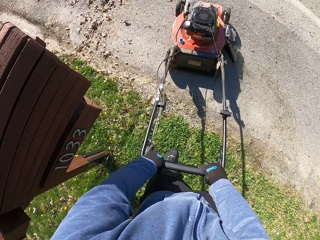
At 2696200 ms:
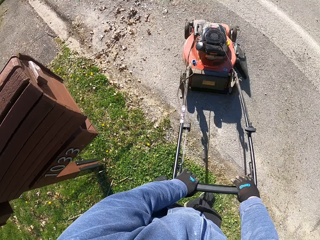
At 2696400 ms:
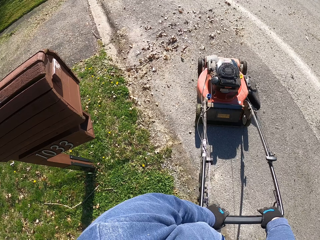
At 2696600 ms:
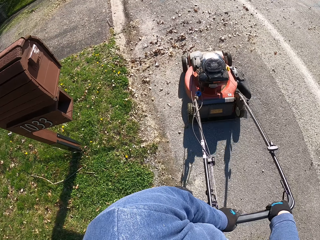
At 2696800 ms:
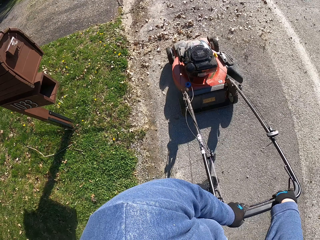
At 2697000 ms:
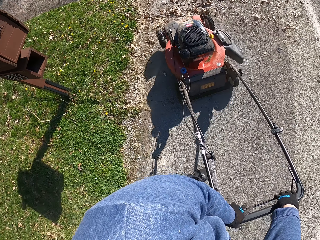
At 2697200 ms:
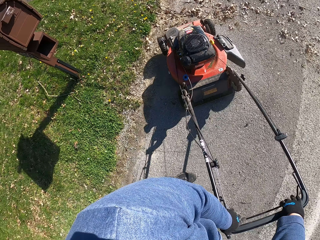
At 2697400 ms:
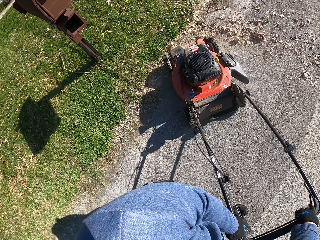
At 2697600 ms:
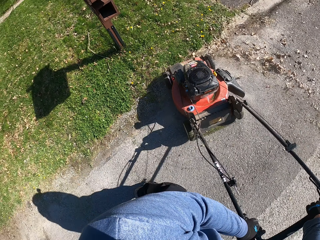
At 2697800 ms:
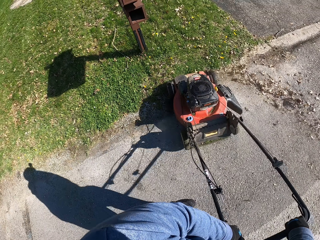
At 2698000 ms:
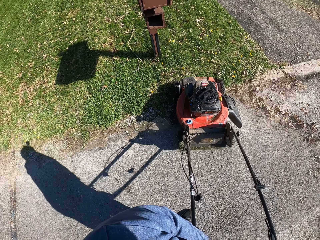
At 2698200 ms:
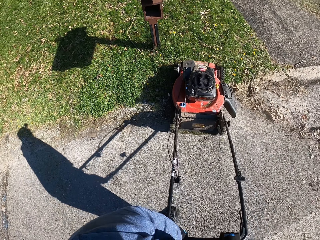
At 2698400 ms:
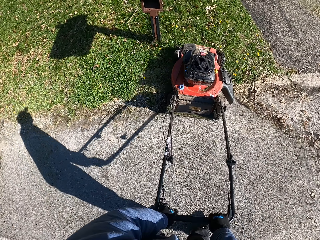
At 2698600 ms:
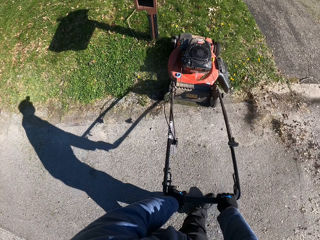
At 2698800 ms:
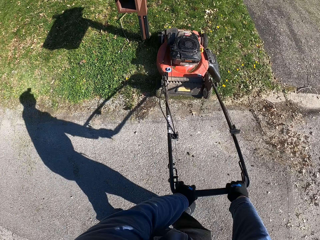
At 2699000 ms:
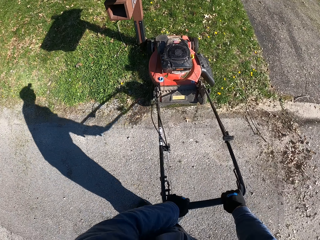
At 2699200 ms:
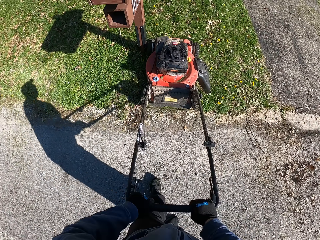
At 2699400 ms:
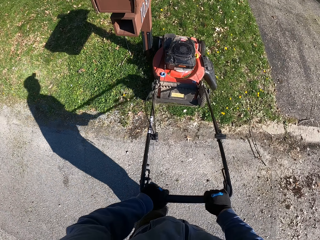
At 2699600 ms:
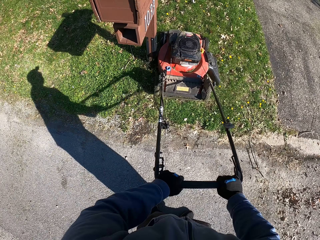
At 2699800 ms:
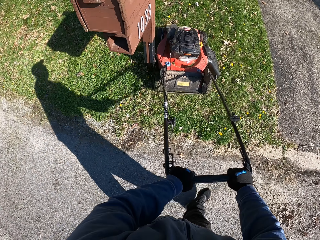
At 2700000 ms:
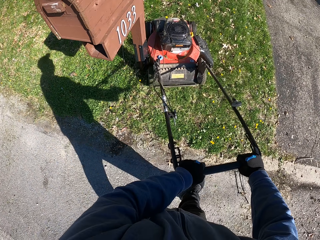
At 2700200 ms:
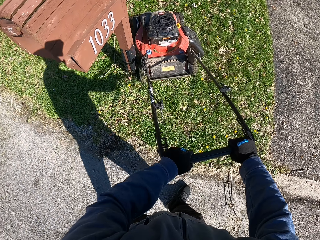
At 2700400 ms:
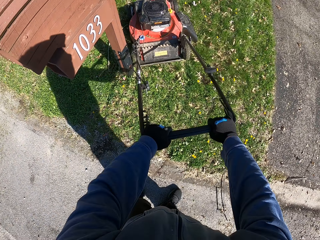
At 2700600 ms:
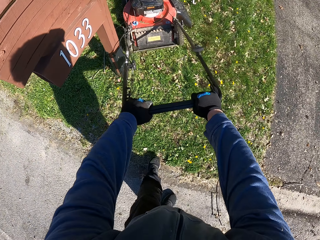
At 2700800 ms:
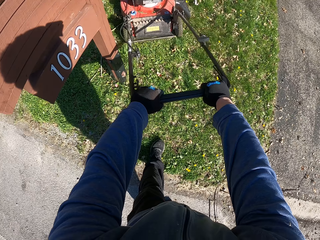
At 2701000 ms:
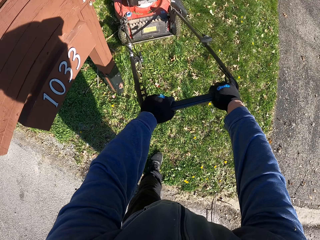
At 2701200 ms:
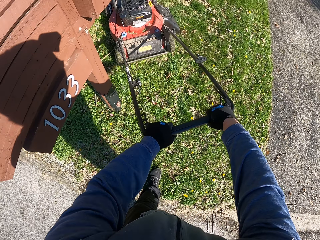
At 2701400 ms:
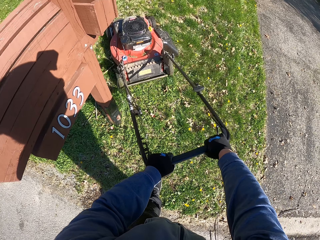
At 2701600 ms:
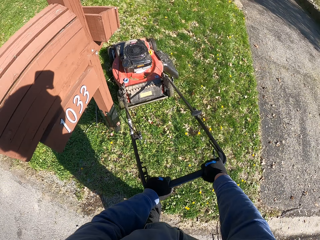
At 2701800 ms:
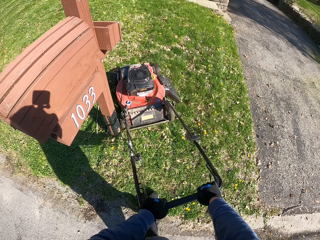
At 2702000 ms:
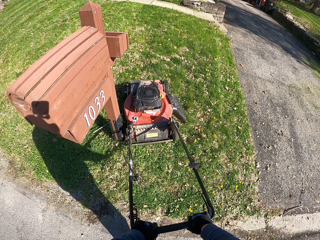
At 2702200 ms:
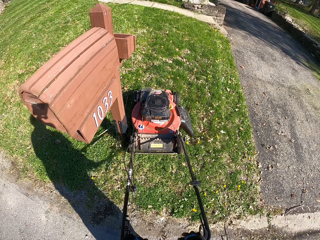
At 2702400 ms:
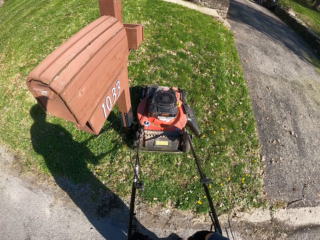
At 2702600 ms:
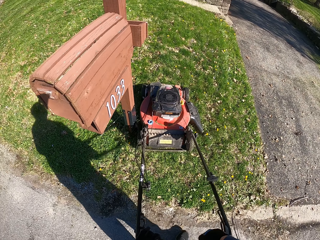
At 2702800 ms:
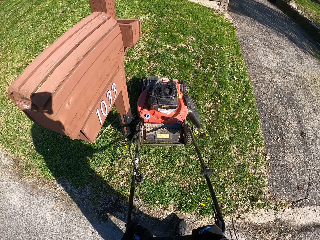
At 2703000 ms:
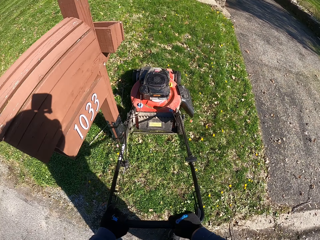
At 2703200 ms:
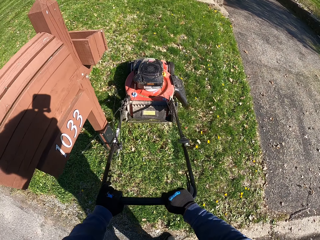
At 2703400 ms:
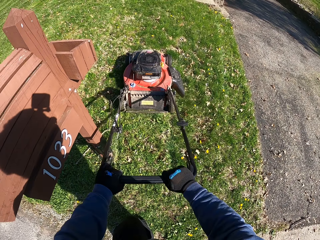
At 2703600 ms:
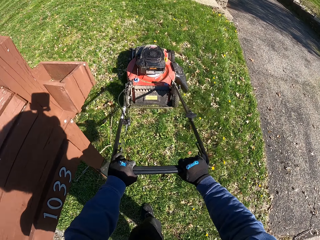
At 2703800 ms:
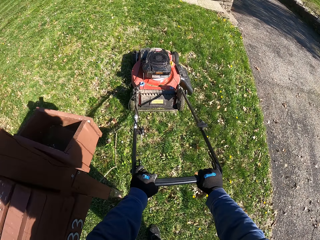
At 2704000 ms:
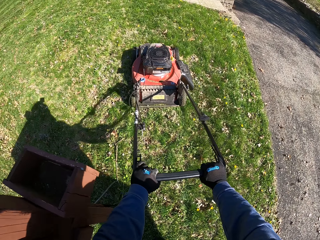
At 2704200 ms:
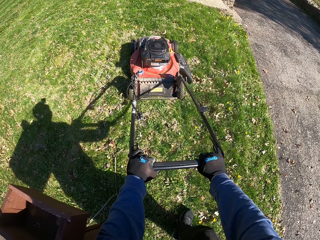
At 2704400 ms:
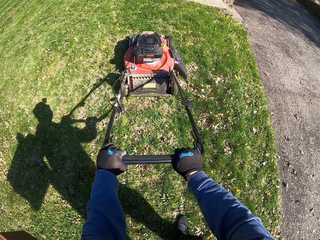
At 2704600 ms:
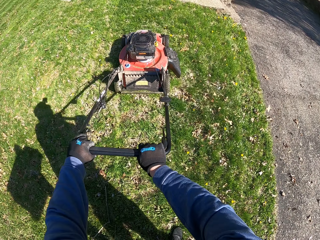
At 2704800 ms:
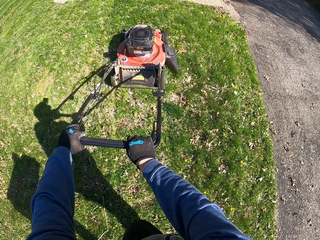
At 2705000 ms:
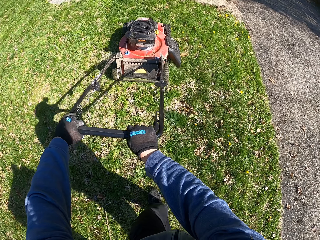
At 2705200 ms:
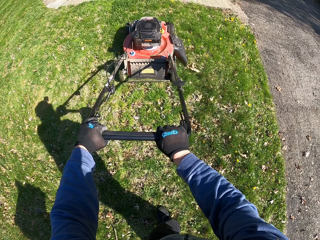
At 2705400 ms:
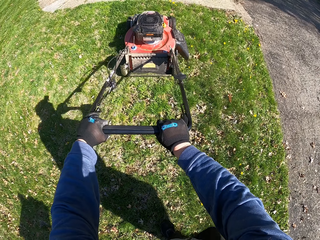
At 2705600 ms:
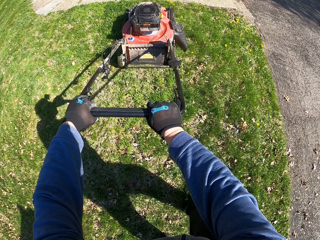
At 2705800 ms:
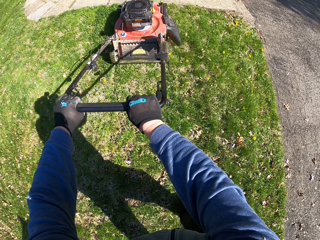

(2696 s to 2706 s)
The camera wearer makes a U-turn with the lawn mower. They cut grasses with the lawn mower, mow grasses with the lawn mower, and hold the lawn mower with both hands.

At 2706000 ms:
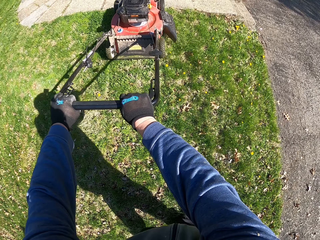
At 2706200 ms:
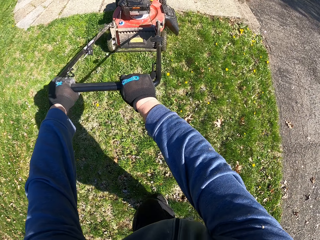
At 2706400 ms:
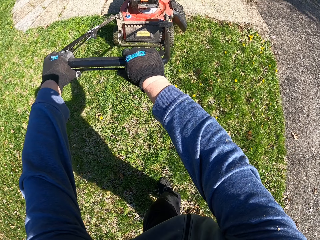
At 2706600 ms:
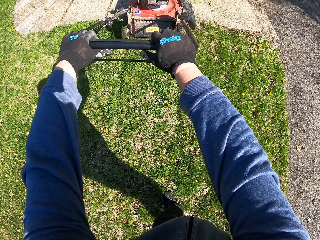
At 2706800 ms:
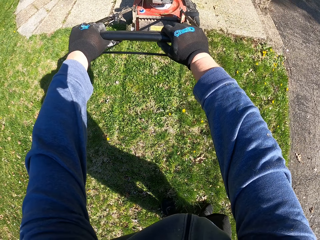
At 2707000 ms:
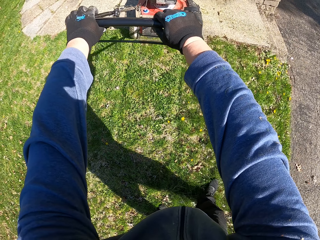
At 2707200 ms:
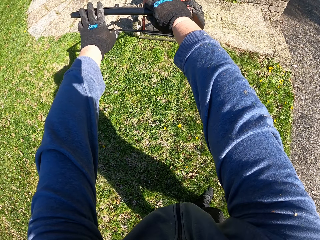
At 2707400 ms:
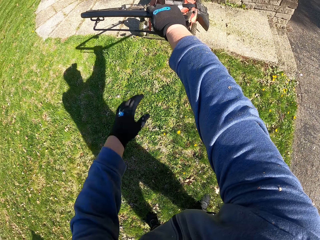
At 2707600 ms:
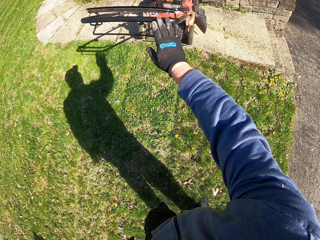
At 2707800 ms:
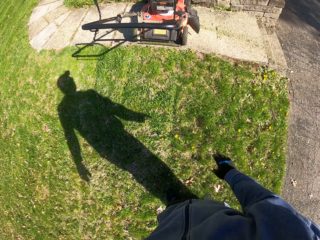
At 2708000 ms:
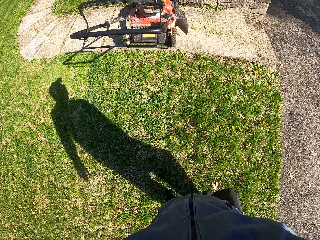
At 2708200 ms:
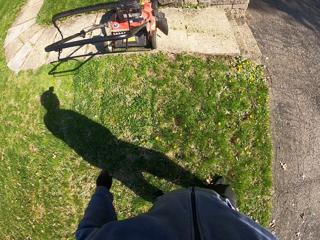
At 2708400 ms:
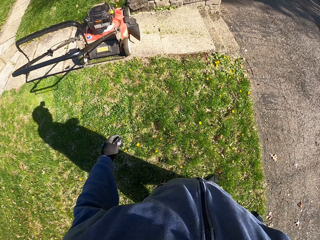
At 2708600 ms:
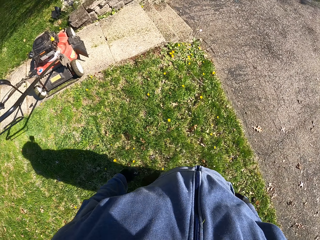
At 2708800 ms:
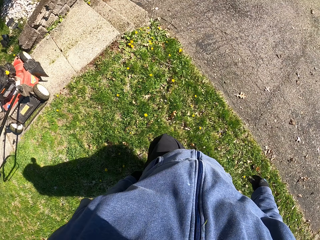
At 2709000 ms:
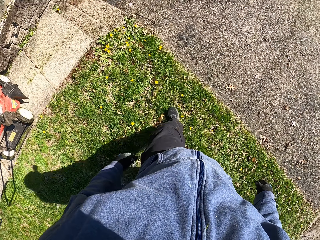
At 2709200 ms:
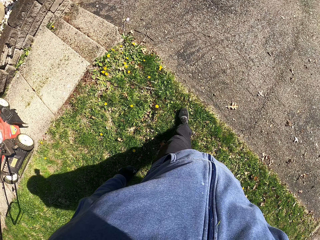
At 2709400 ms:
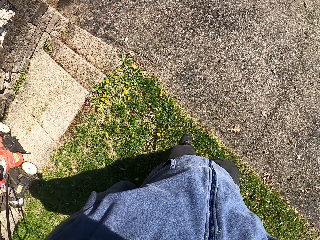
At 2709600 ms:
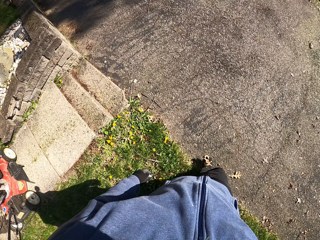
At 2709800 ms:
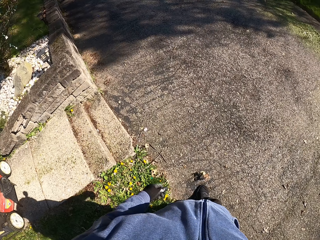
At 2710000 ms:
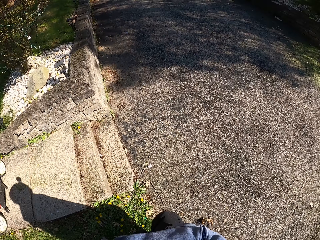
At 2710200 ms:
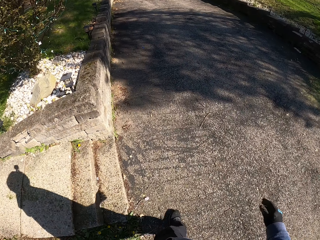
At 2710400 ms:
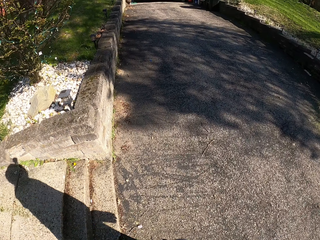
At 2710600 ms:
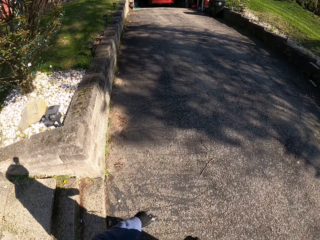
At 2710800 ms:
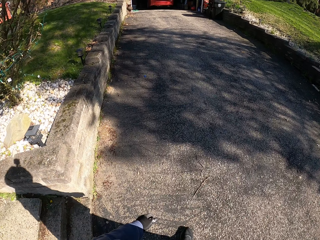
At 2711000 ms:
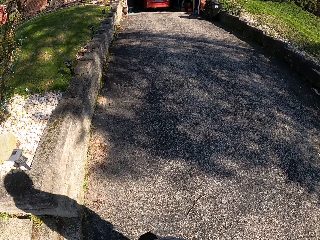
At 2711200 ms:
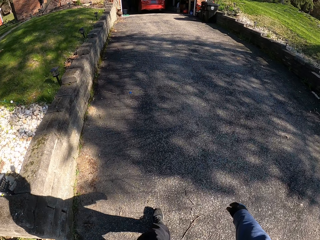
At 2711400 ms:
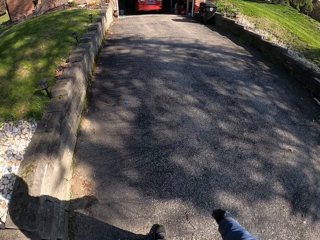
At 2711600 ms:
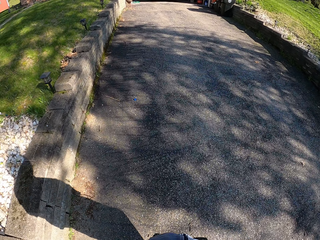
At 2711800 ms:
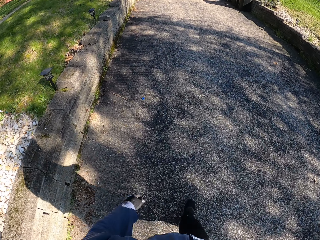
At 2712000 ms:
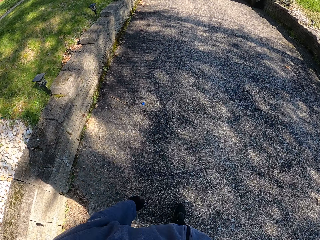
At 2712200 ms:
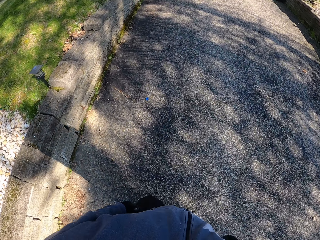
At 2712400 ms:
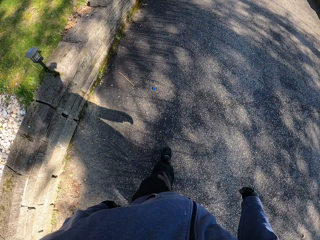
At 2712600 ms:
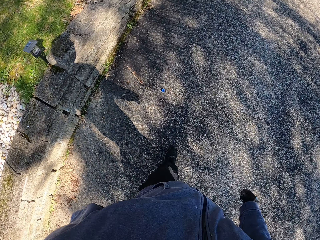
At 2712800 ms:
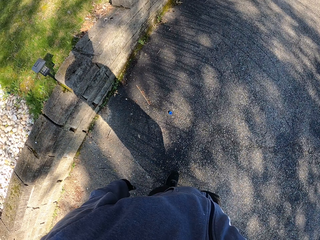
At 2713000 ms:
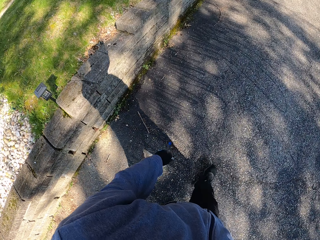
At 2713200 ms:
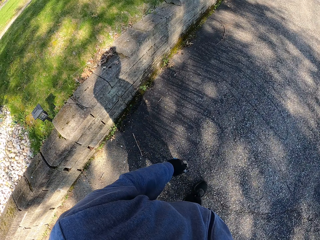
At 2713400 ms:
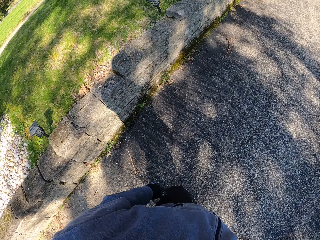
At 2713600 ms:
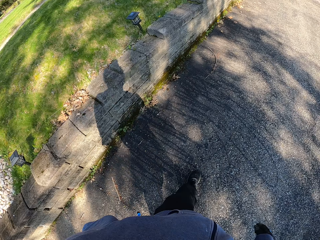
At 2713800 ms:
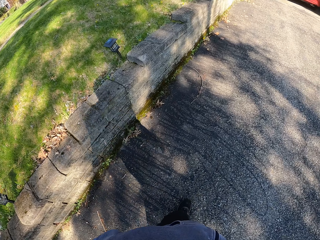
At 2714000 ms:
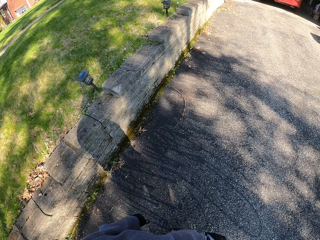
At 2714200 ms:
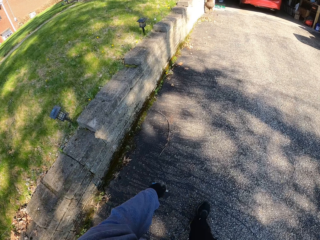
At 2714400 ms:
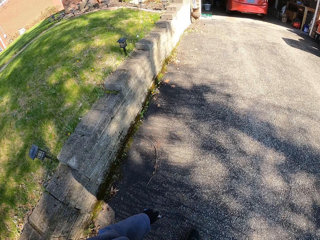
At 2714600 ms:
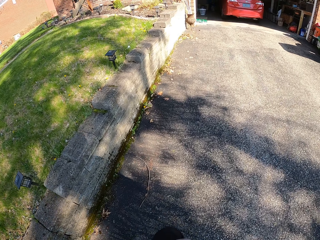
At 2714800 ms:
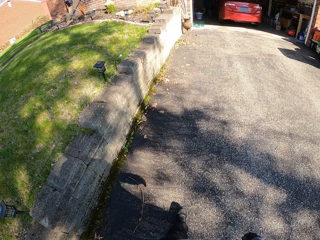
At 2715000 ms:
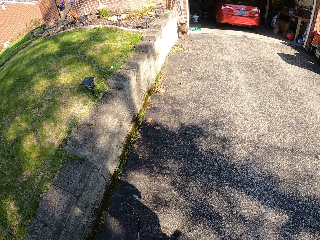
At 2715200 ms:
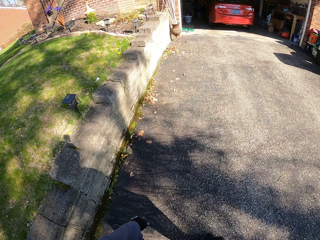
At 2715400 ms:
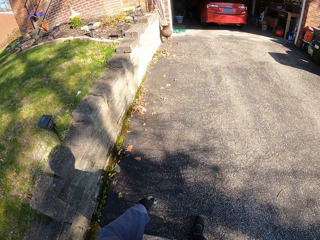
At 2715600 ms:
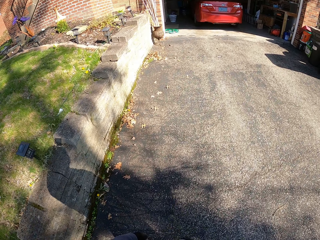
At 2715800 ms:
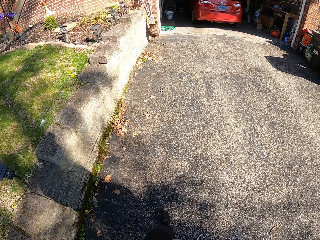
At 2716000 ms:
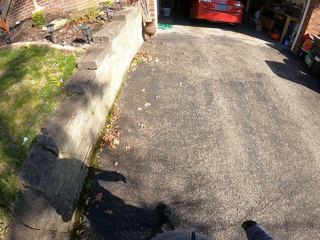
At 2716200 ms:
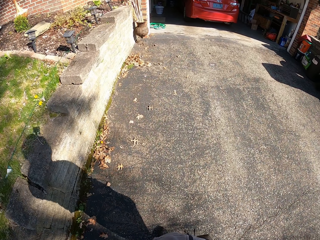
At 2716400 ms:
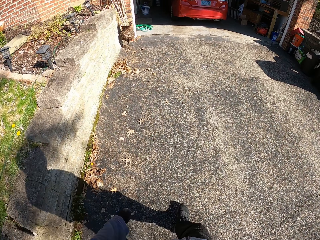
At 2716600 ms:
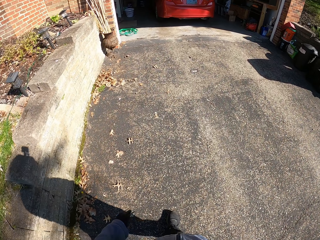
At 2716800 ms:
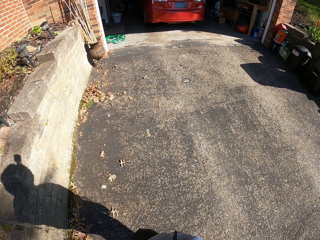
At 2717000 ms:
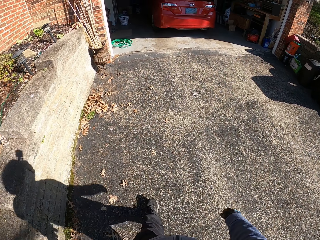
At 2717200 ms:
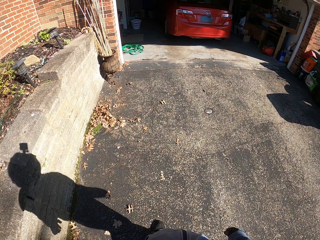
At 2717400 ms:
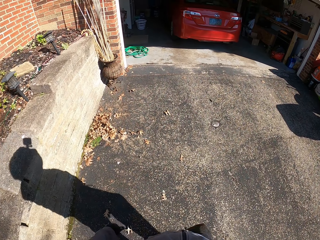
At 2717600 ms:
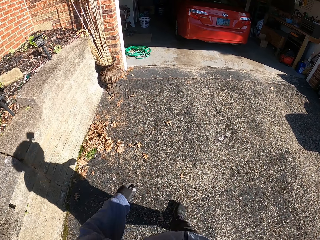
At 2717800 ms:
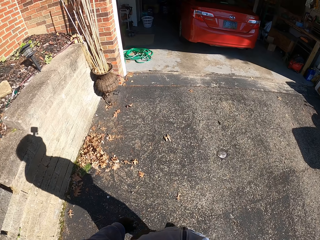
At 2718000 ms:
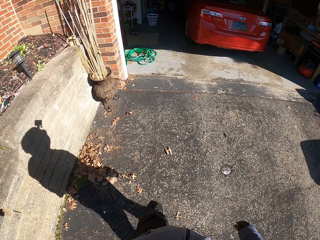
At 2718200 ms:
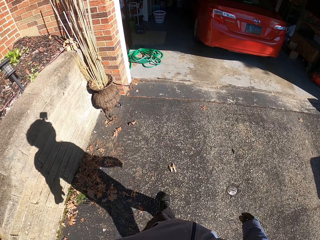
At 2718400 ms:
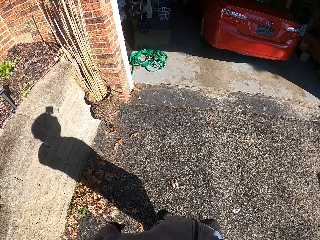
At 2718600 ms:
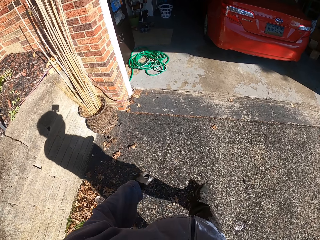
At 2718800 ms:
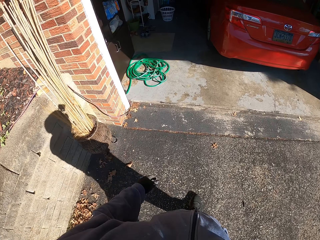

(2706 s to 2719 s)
The camera wearer lets go of the lawn mower. They stop the lawn mower and walk into the garage.
